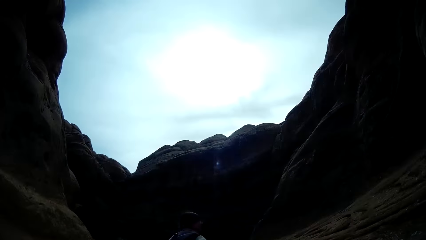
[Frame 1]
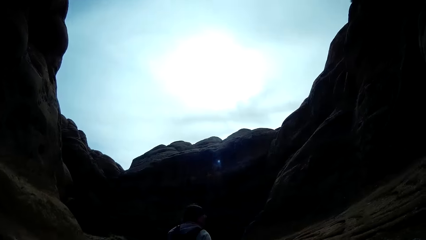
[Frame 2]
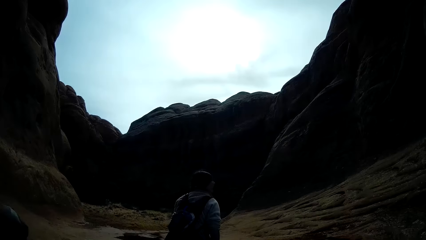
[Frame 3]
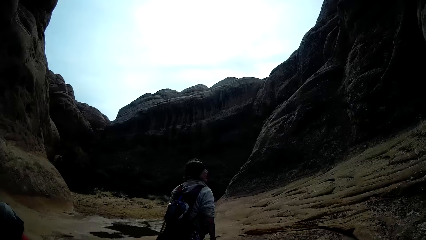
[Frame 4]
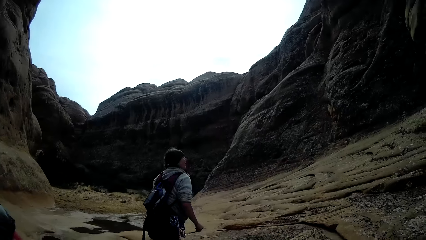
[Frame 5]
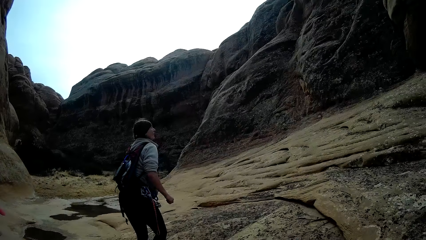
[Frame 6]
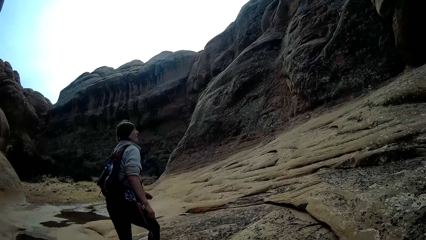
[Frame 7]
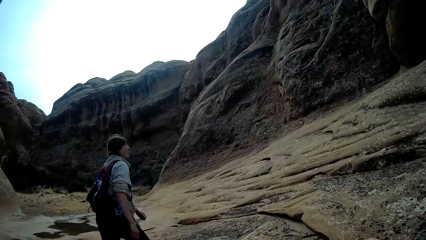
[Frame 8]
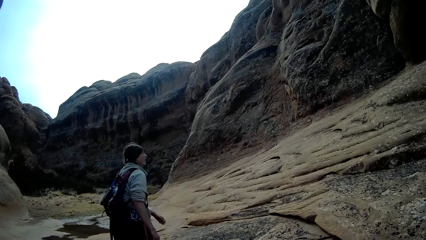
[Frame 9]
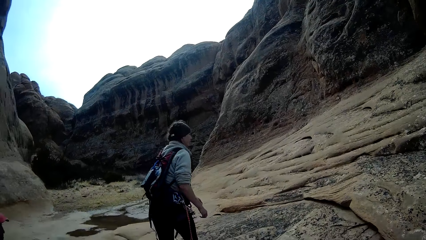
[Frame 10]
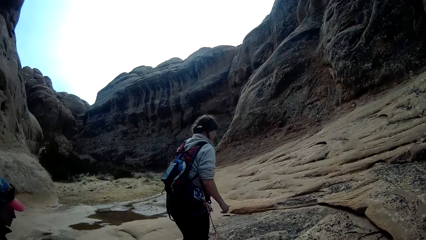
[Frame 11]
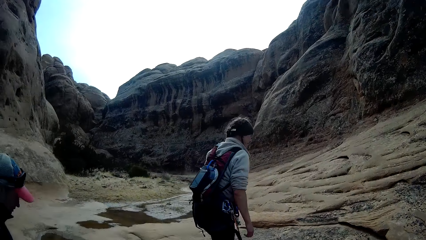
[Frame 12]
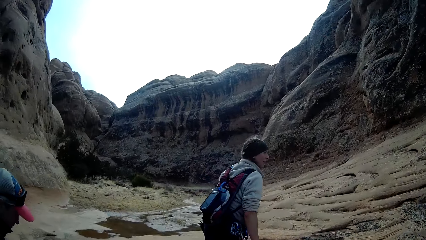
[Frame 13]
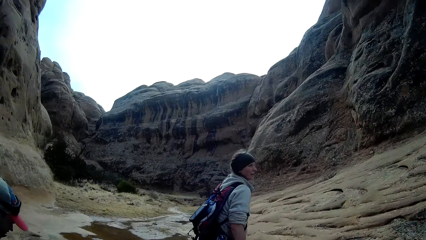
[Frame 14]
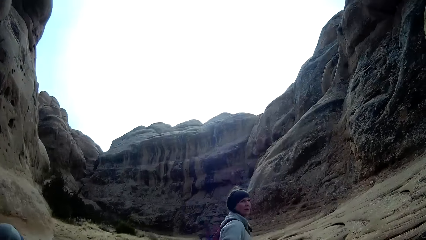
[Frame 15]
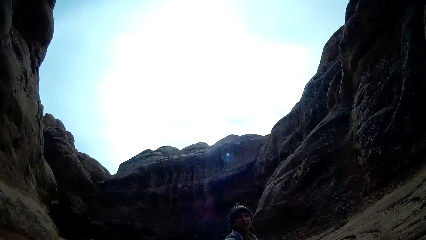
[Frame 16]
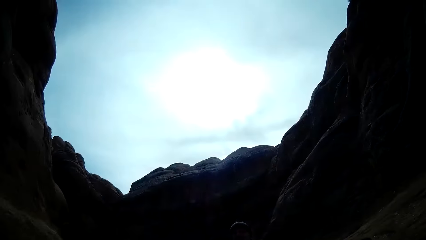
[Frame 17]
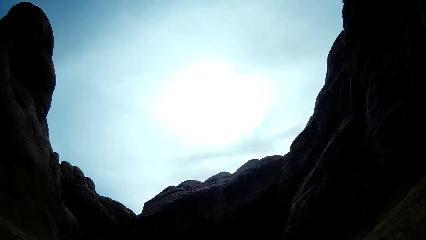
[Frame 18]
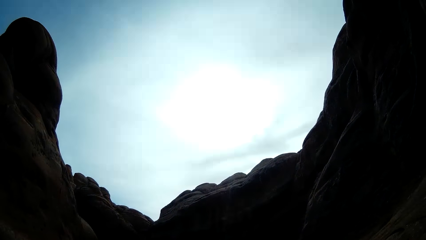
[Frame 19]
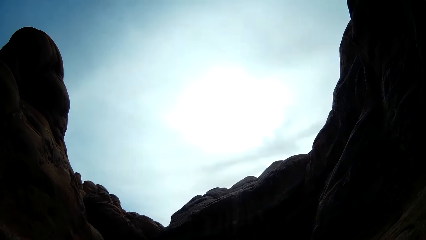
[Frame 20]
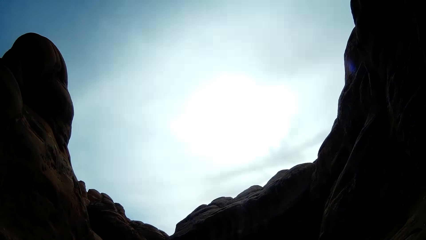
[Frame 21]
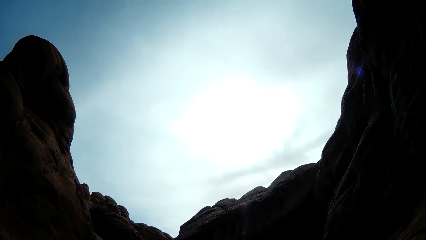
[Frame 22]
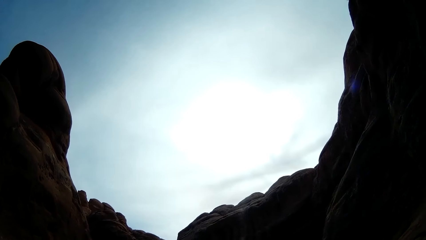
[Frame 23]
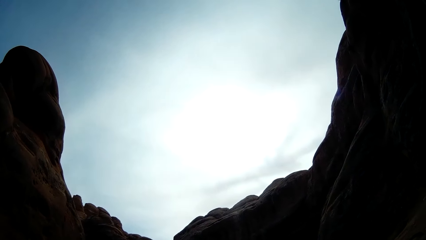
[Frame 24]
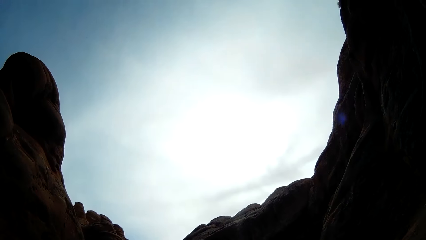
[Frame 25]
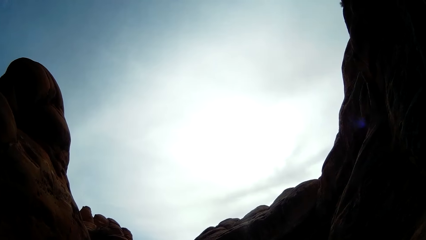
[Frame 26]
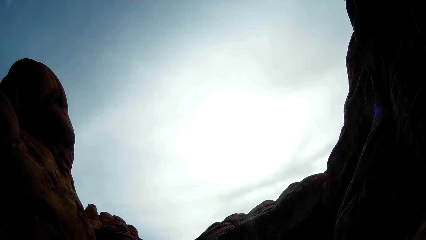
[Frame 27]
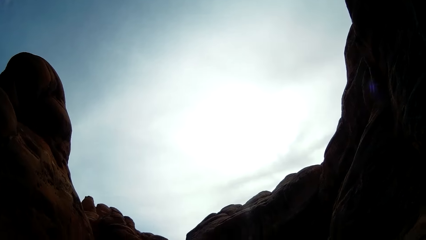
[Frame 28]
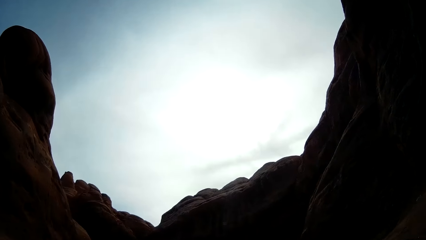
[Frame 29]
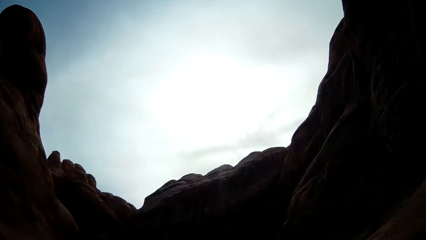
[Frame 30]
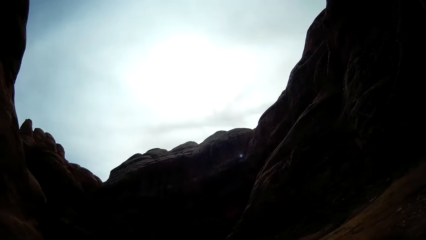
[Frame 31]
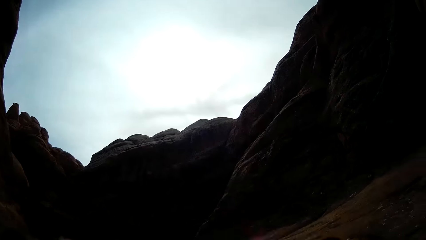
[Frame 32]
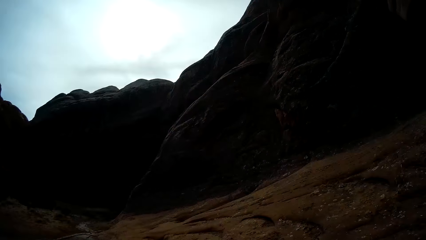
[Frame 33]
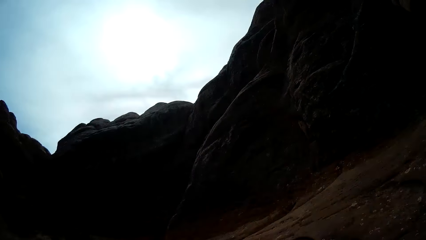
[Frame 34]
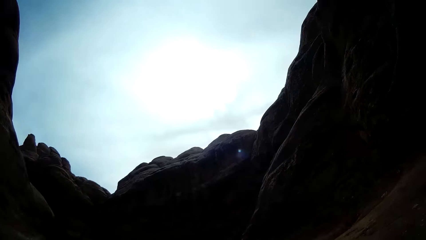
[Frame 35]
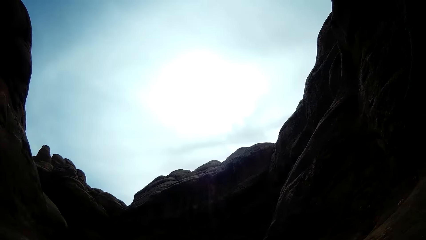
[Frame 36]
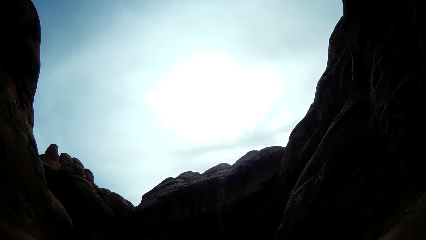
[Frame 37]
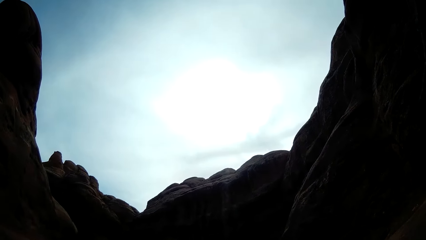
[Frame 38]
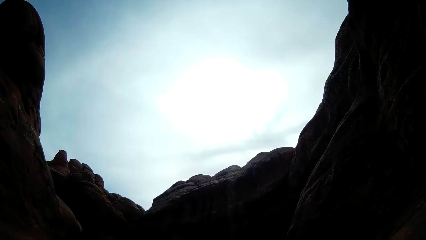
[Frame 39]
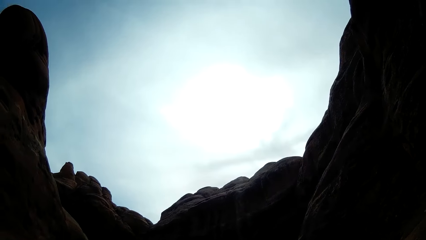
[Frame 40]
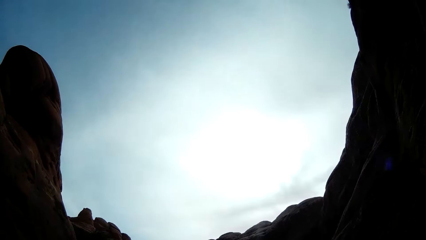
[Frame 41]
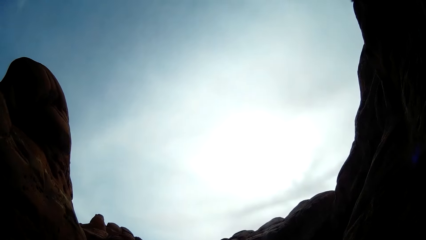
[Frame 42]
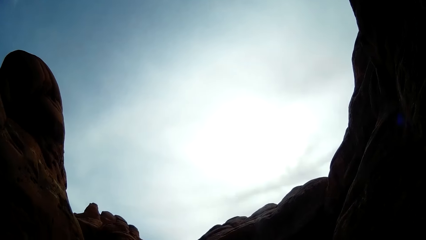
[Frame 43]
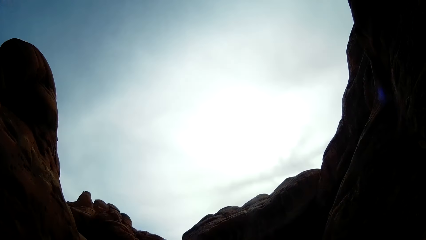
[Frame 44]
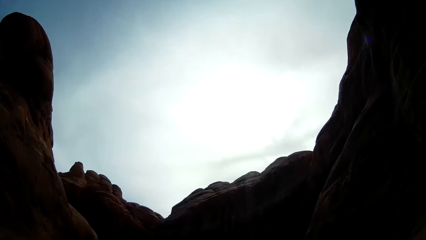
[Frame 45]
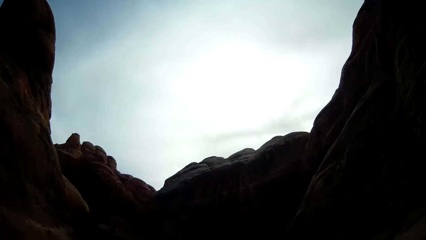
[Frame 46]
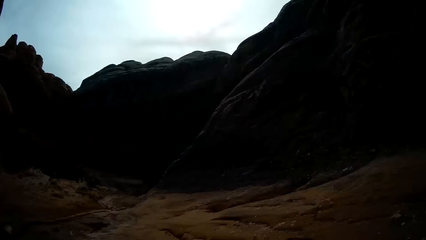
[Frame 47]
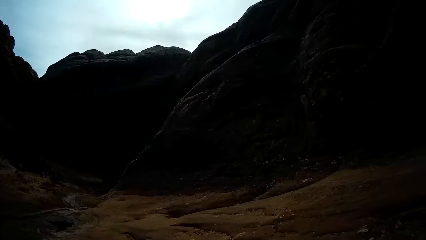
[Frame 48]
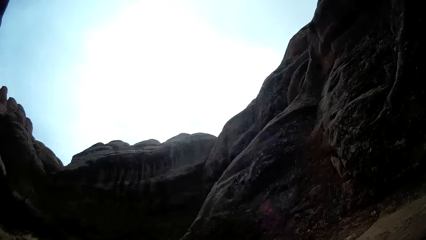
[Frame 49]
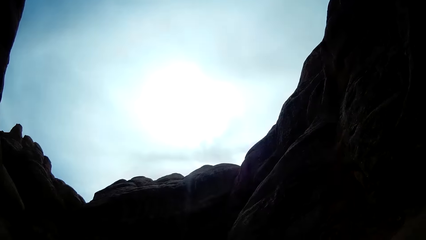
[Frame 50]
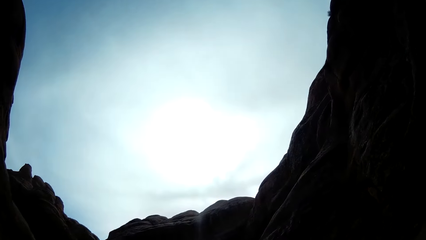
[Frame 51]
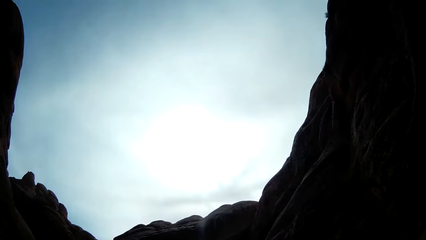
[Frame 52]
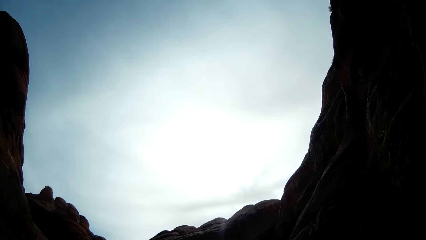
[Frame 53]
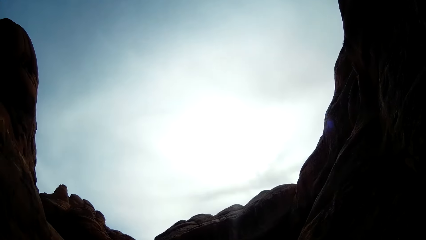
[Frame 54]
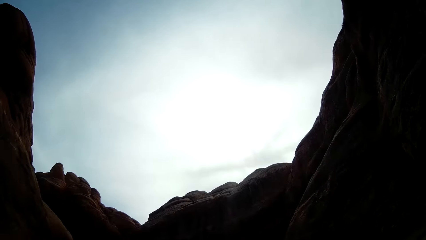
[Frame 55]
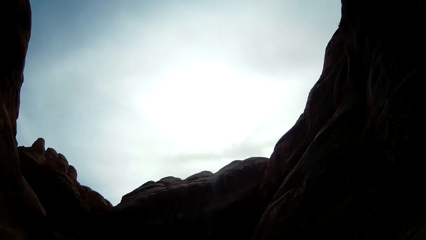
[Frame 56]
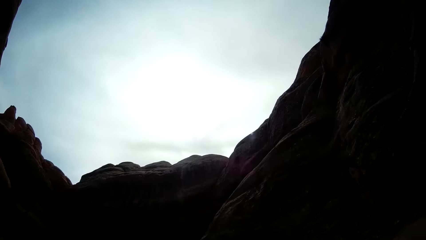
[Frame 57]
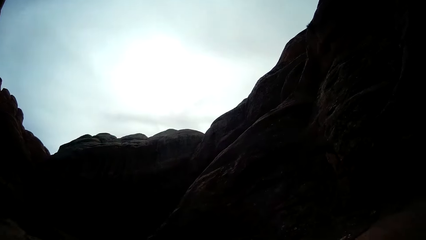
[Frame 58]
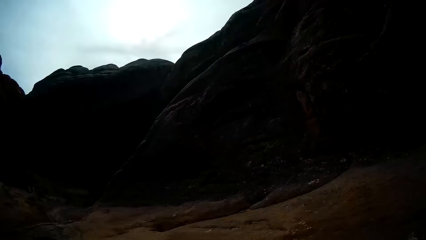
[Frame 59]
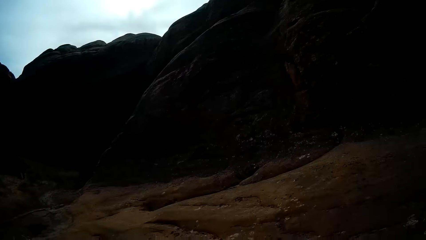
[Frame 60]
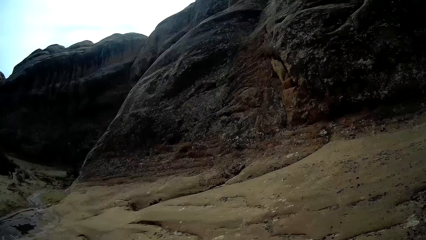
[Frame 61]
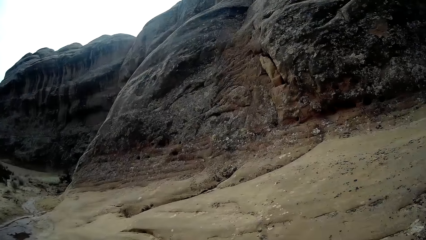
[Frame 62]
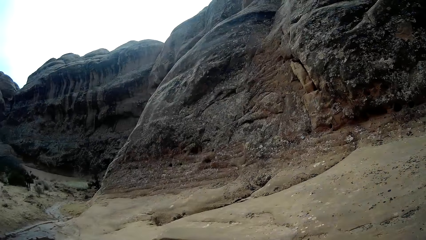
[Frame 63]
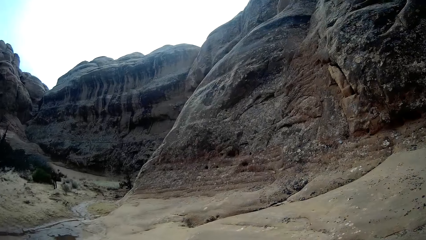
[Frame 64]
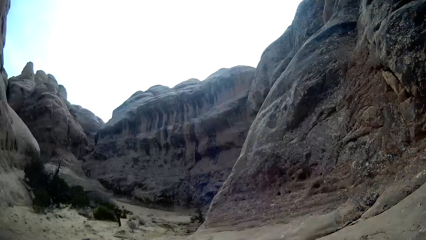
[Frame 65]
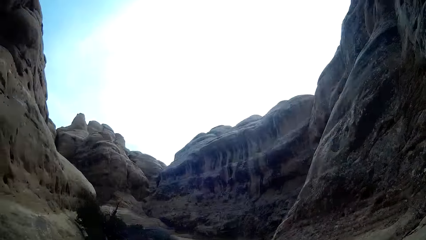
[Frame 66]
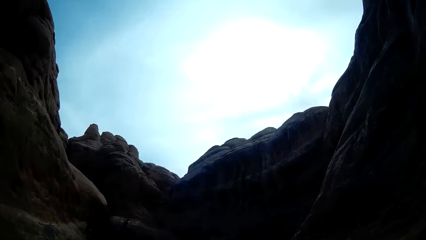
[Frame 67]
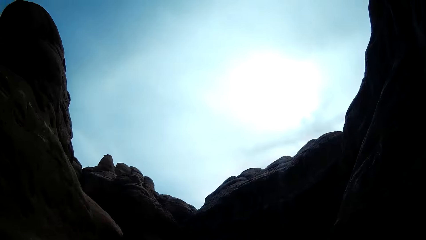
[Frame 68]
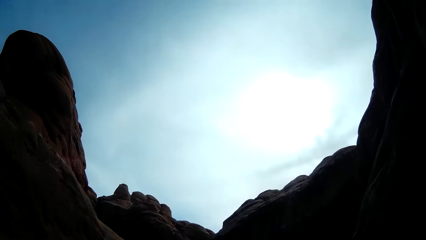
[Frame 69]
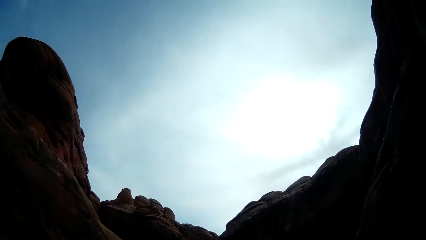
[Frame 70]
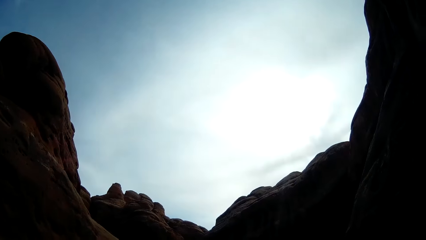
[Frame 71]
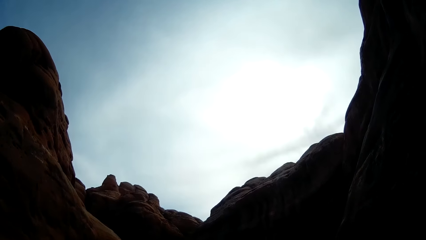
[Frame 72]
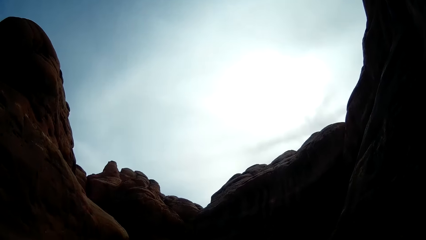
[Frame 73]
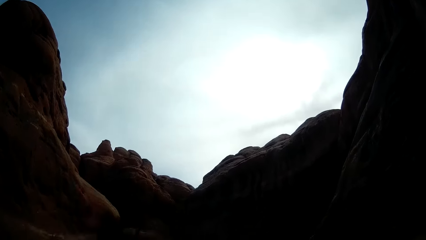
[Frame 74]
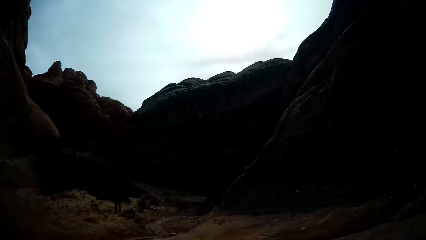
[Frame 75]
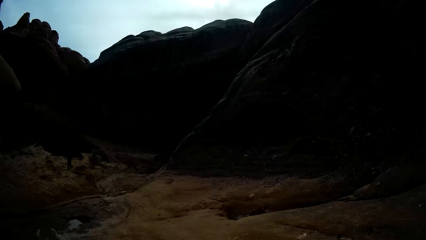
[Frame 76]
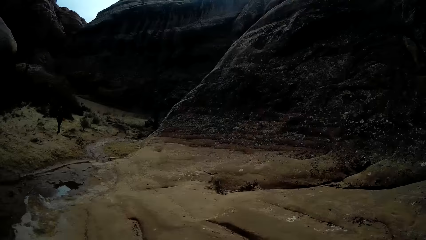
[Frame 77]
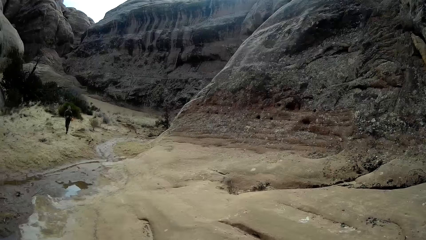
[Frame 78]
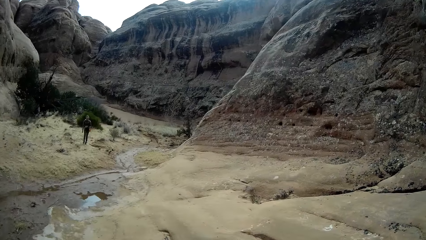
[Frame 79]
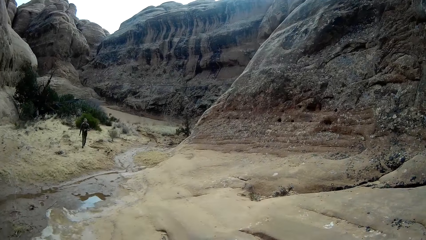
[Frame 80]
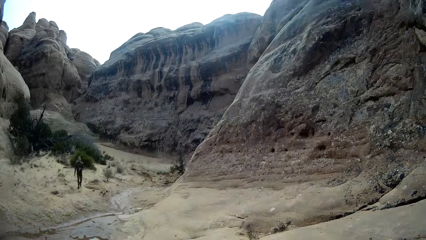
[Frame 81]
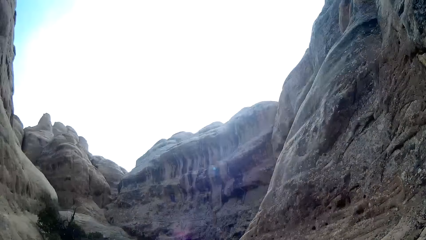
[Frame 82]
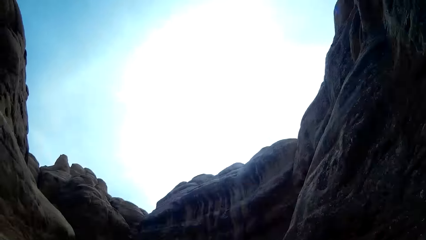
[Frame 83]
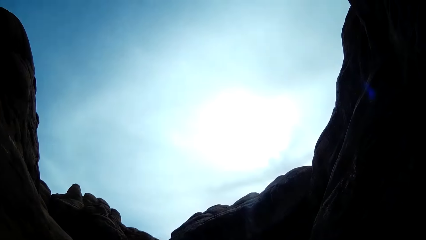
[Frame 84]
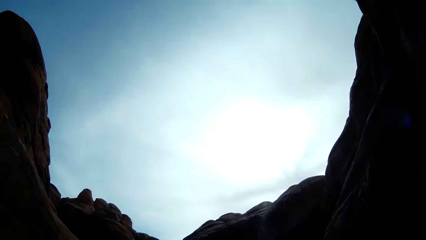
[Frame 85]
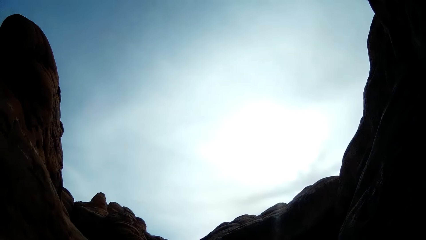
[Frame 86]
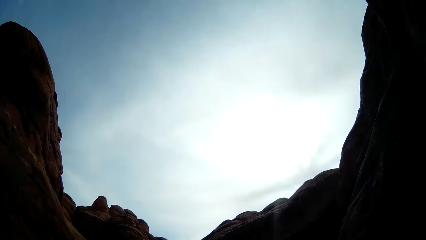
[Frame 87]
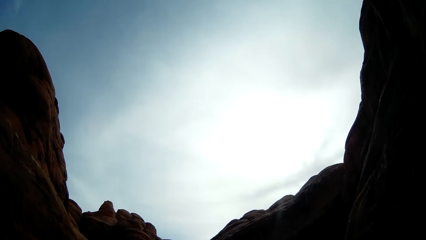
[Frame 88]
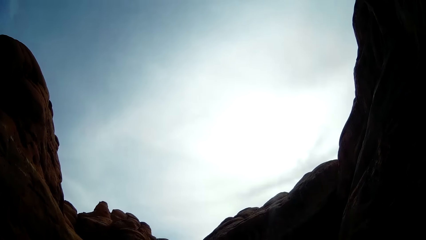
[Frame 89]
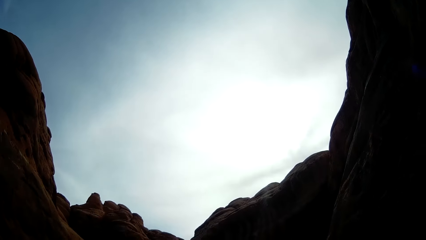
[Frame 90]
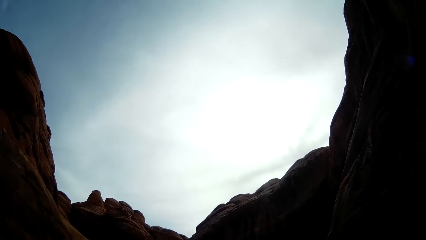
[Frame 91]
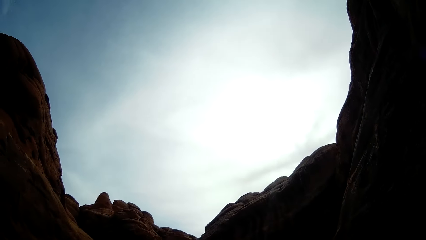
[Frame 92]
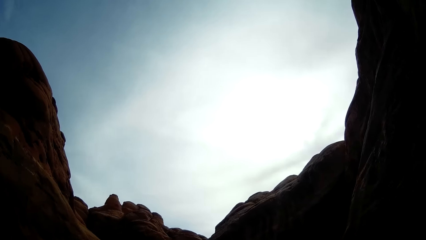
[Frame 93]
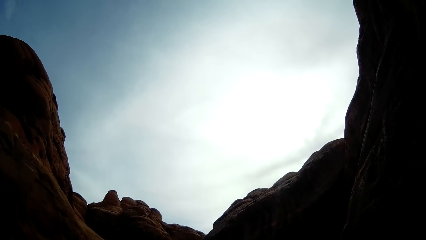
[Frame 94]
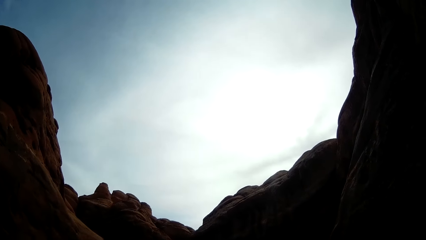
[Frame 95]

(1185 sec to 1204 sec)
The camera wearer looks up the mountains. They look down the mountains. They look up the mountains.
